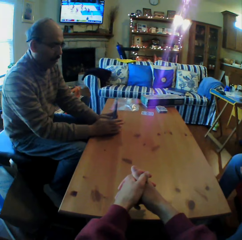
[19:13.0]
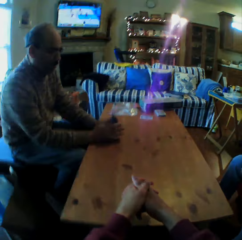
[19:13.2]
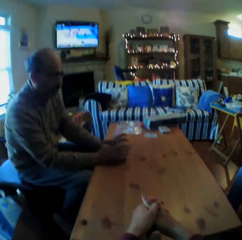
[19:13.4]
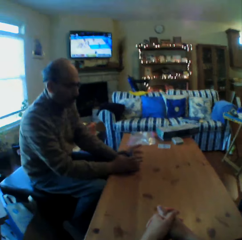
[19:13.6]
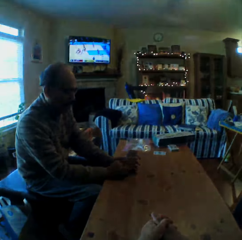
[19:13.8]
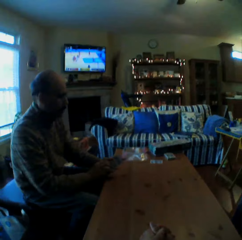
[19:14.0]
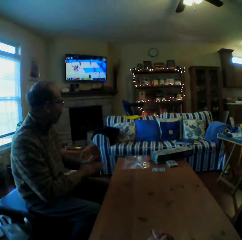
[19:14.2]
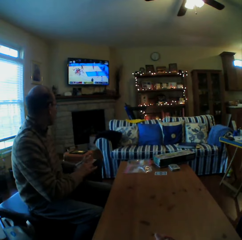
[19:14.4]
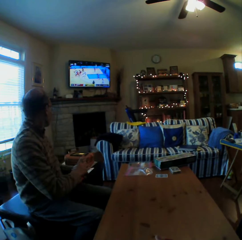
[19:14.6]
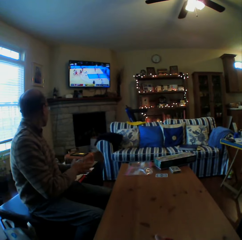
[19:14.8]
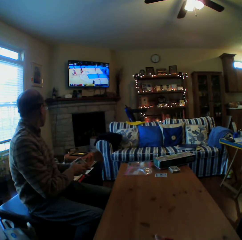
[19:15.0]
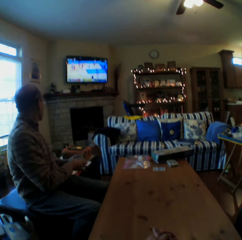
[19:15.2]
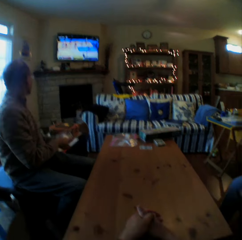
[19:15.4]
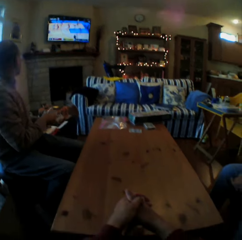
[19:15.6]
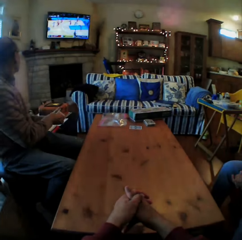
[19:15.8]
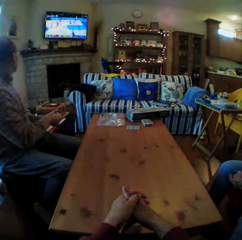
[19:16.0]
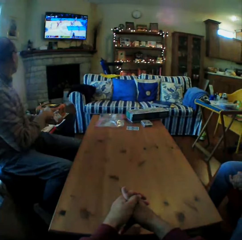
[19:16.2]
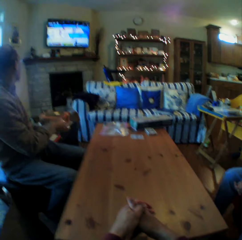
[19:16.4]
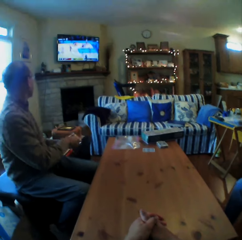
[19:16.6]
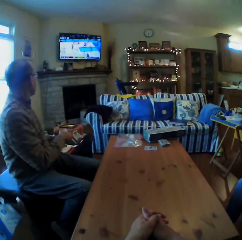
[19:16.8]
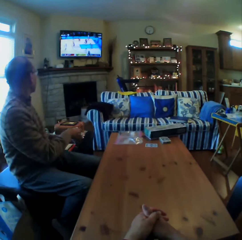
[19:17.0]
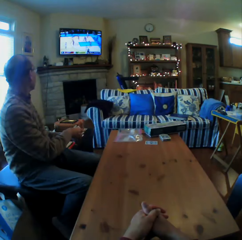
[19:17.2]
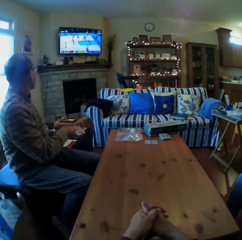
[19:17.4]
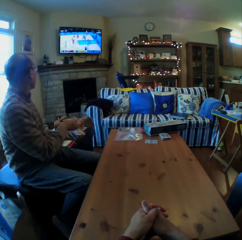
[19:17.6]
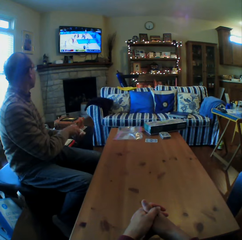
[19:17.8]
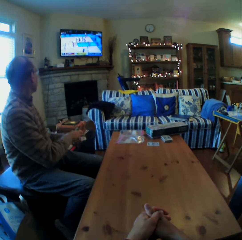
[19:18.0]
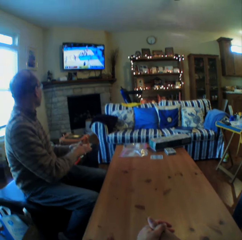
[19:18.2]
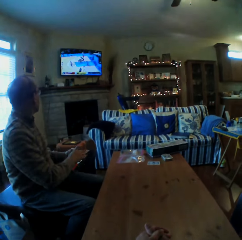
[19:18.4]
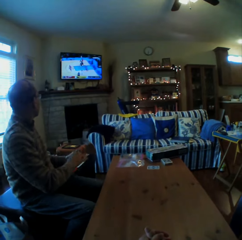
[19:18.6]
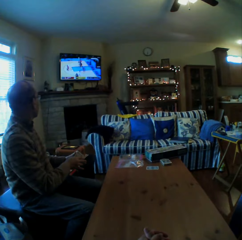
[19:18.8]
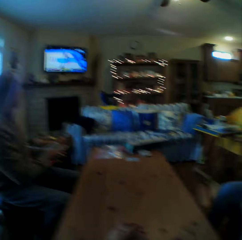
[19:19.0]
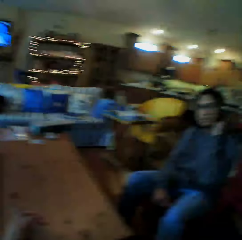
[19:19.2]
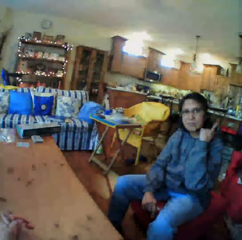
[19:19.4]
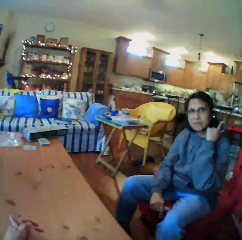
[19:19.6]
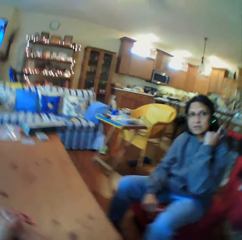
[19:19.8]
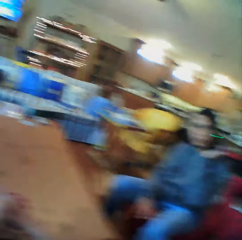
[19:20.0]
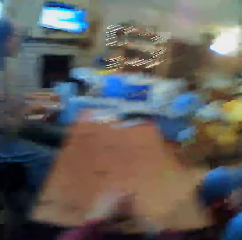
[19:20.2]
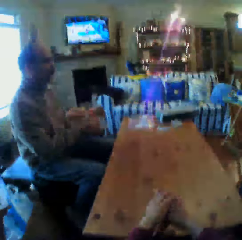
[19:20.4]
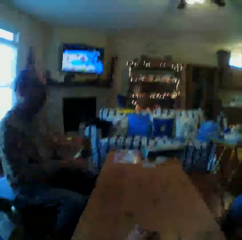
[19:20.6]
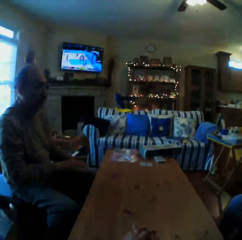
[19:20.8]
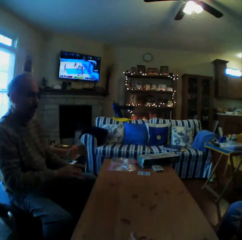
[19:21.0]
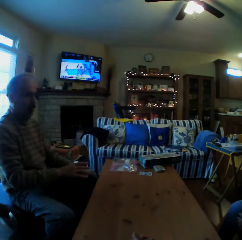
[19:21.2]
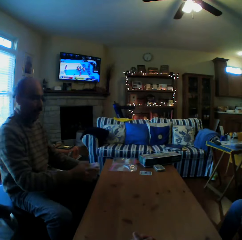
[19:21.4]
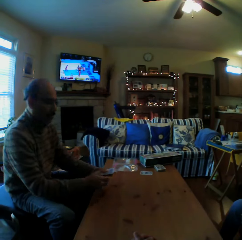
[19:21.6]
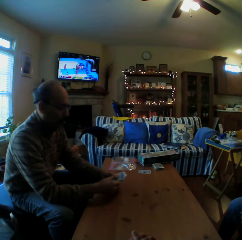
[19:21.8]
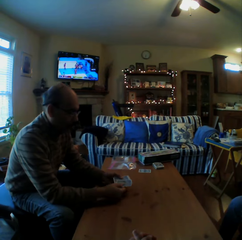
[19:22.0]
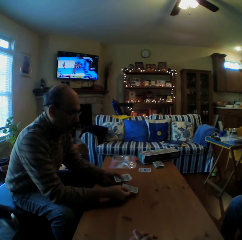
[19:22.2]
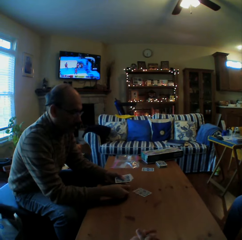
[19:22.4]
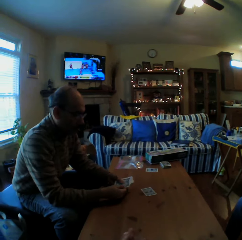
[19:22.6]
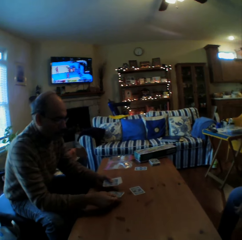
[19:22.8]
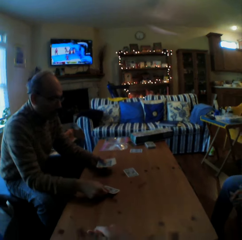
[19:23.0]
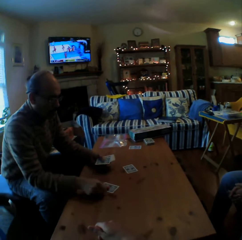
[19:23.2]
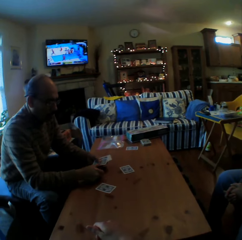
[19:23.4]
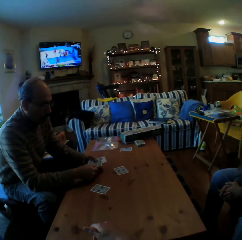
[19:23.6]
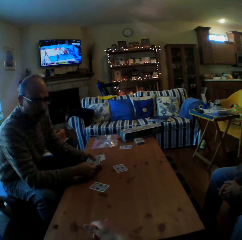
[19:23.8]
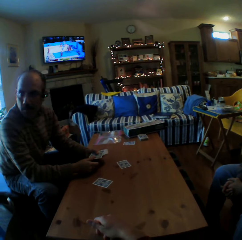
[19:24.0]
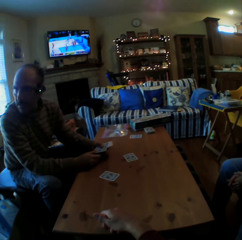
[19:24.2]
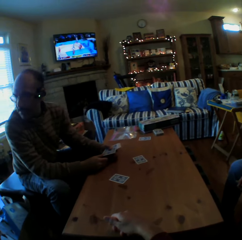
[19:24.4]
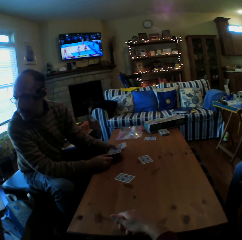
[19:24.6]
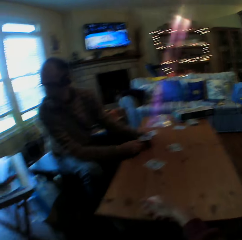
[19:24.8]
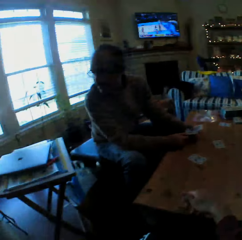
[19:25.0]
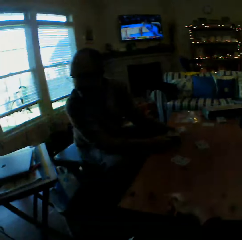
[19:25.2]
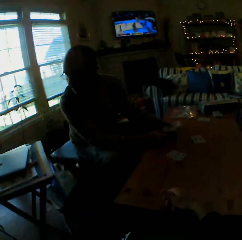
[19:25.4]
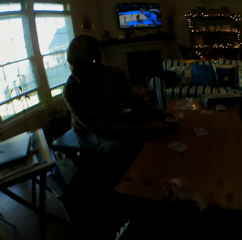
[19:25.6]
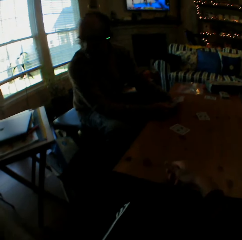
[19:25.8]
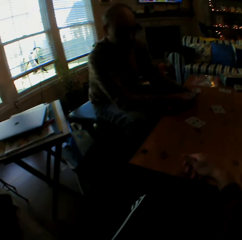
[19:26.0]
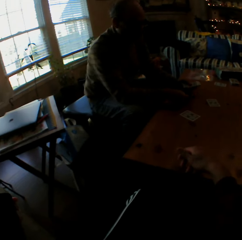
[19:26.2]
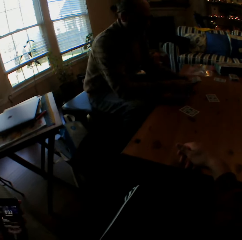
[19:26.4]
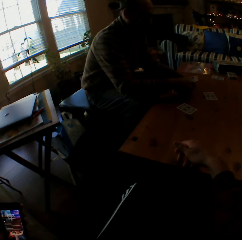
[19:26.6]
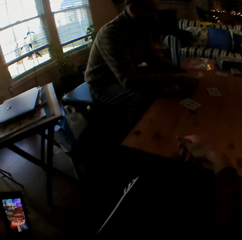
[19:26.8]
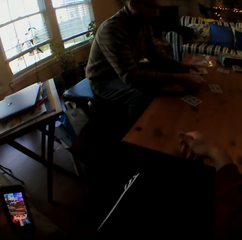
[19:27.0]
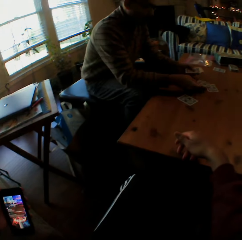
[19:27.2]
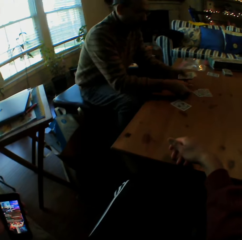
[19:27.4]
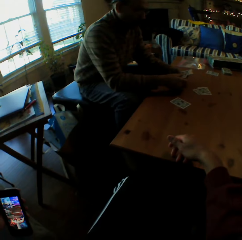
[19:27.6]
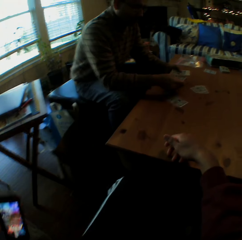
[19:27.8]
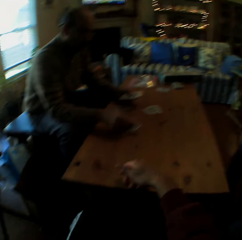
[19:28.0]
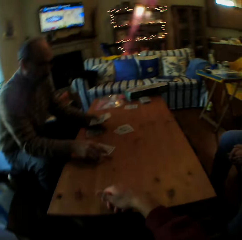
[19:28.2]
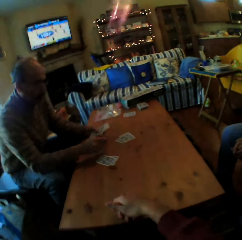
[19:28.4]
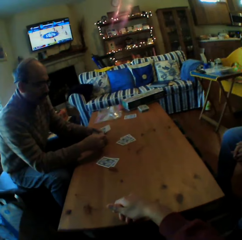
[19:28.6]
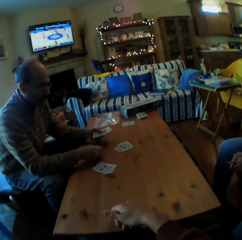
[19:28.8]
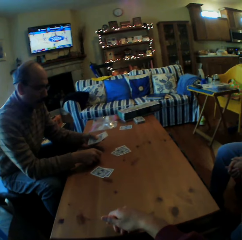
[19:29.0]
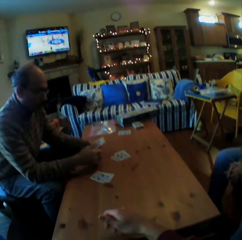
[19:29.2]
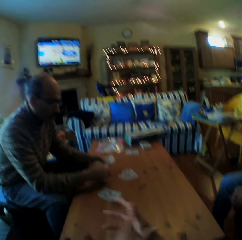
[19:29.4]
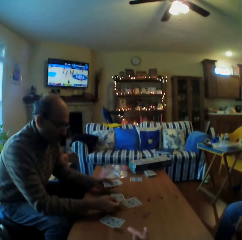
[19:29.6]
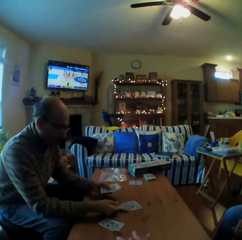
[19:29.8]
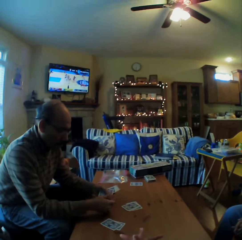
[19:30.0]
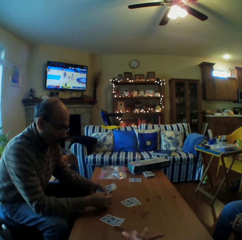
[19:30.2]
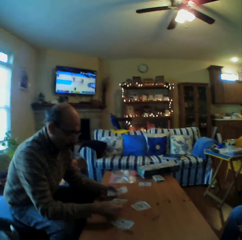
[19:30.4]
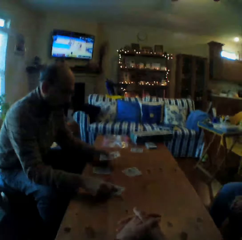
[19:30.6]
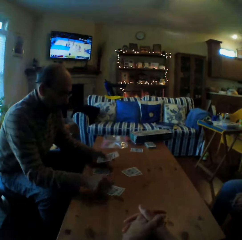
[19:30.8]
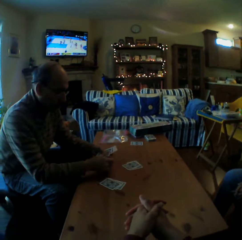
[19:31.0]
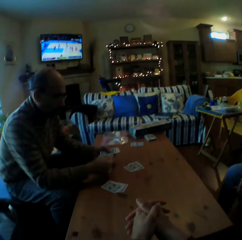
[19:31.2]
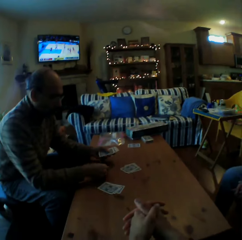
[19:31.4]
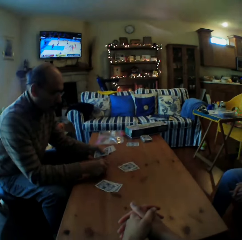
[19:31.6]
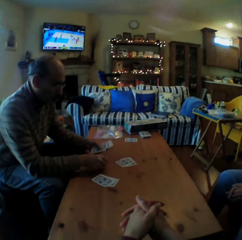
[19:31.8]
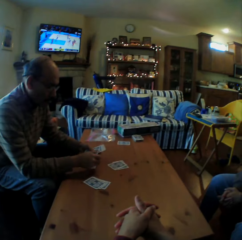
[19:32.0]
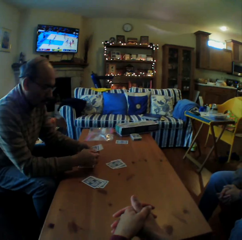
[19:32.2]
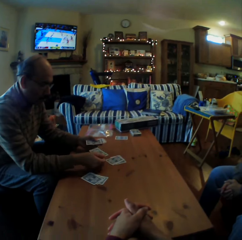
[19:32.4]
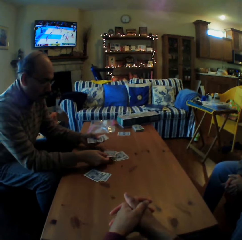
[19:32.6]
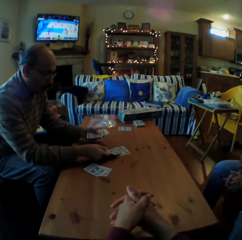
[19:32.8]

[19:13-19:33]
A man looks at the television. The camera wearer looks at a woman. The man puts the cards on the table. The man divides the cards. The camera wearer looks aside. He uses his phone. The man puts the cards on the table.

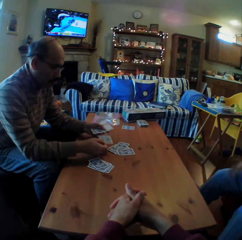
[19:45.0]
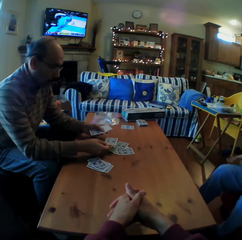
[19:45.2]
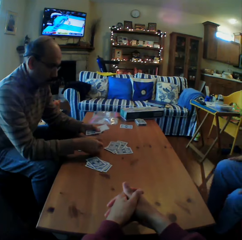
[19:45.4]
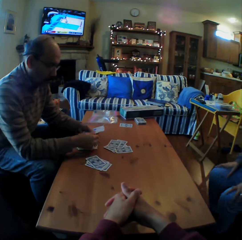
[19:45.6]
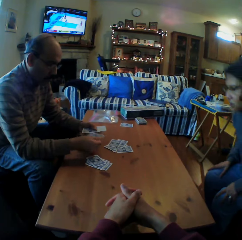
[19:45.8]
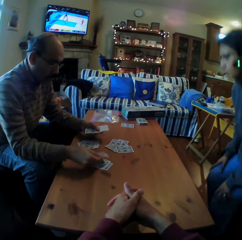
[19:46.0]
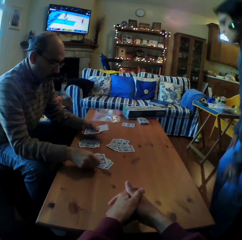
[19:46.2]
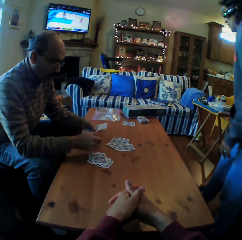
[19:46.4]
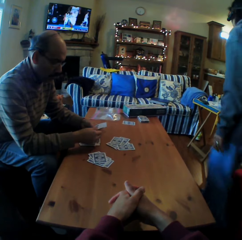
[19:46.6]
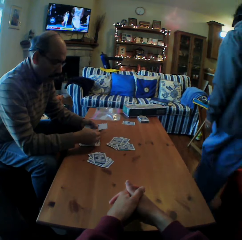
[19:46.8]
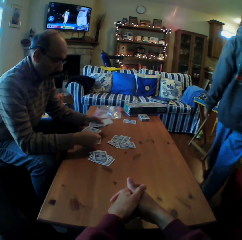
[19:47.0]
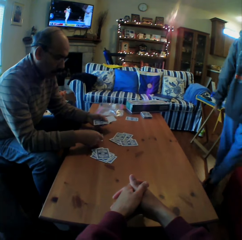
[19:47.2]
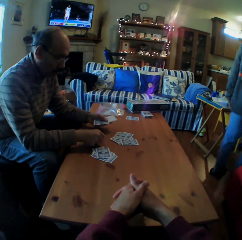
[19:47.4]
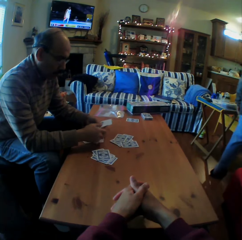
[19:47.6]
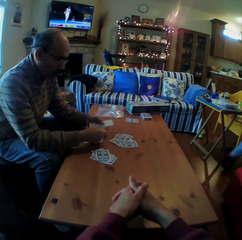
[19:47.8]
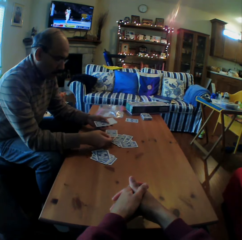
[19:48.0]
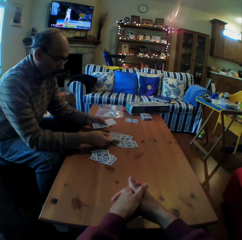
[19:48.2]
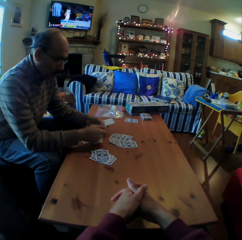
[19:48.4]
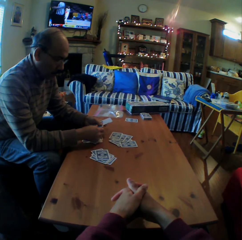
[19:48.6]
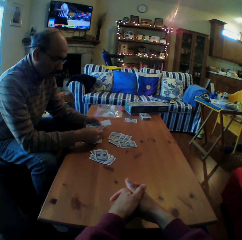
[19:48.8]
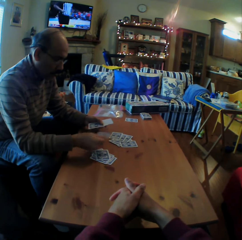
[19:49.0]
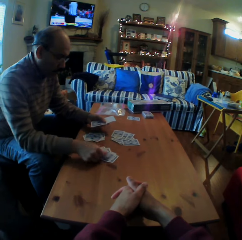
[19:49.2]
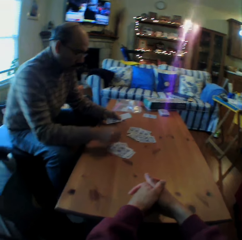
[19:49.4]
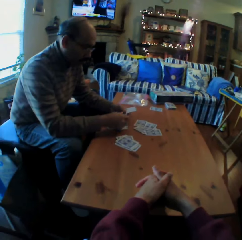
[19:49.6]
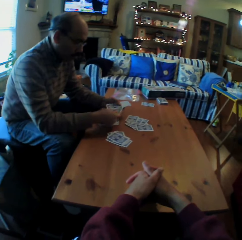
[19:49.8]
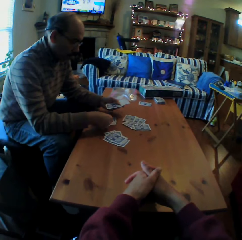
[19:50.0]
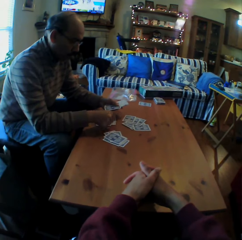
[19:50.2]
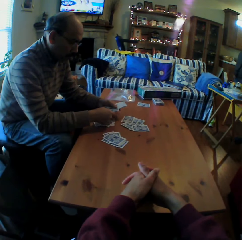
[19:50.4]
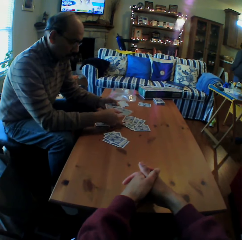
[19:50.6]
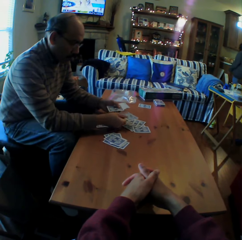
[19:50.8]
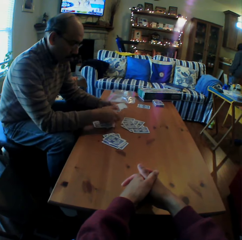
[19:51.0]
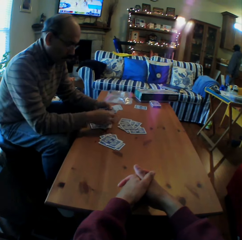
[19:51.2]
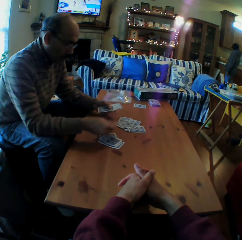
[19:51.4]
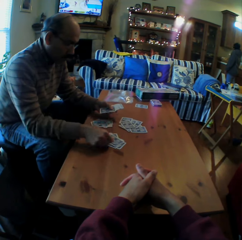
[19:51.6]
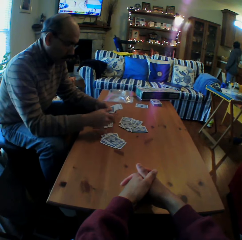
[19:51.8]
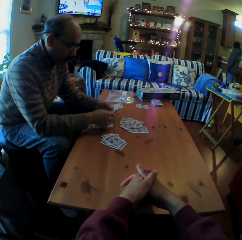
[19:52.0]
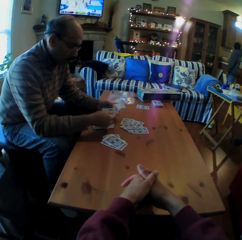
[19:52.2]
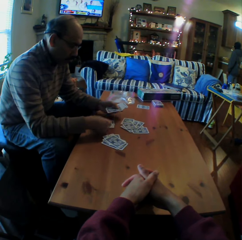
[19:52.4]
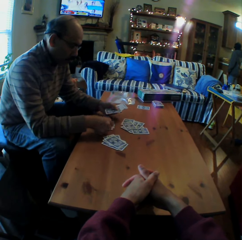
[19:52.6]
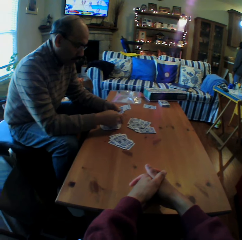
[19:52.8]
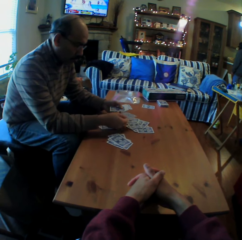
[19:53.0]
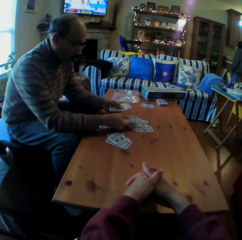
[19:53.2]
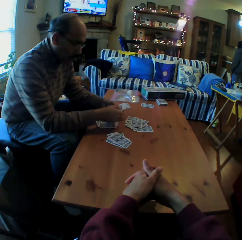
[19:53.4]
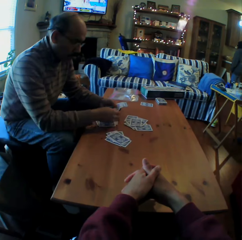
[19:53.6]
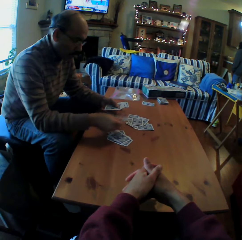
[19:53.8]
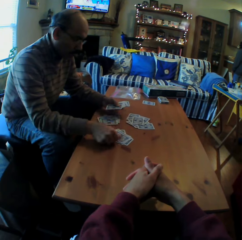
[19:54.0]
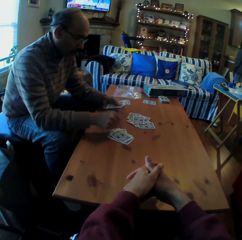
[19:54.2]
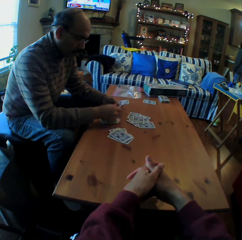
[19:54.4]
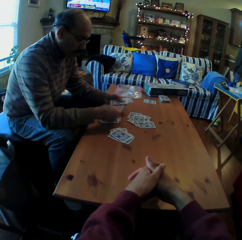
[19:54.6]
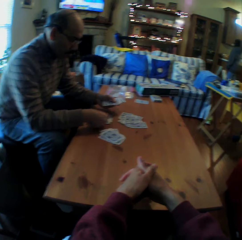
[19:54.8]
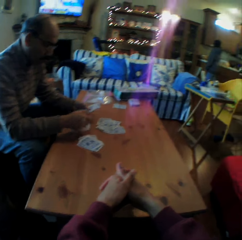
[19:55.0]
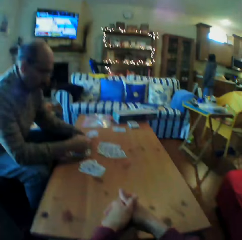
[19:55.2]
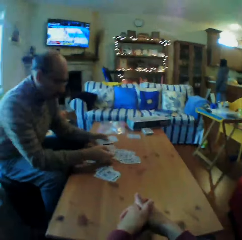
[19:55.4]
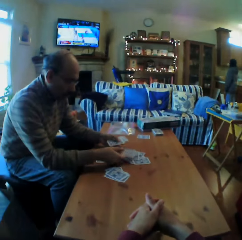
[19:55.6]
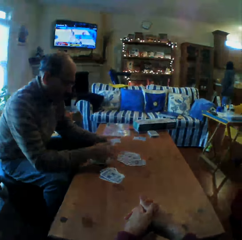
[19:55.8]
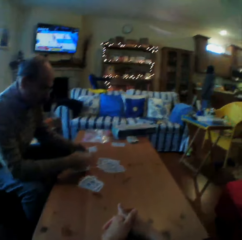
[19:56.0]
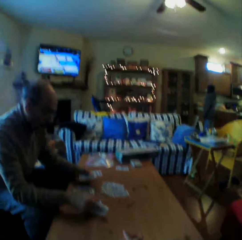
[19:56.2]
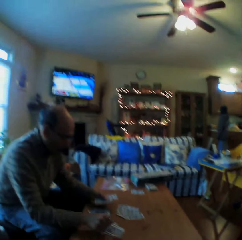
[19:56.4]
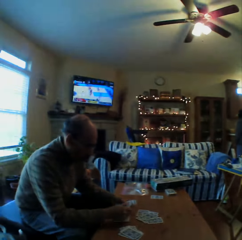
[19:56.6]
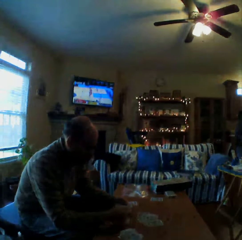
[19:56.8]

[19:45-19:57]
A woman stands. She walks around. A man puts the cards on the table.
